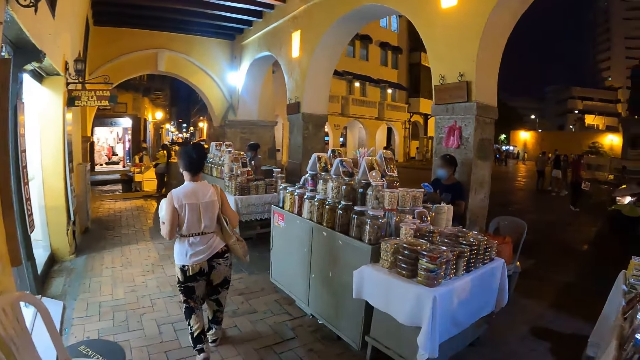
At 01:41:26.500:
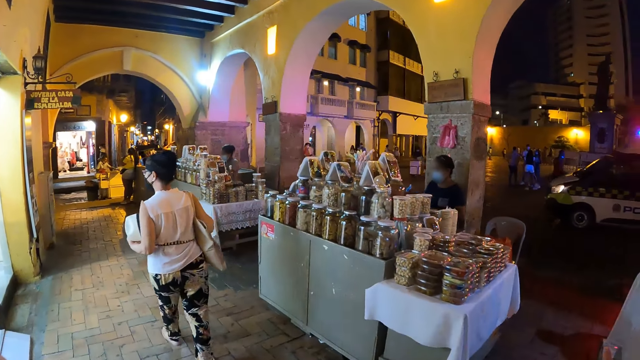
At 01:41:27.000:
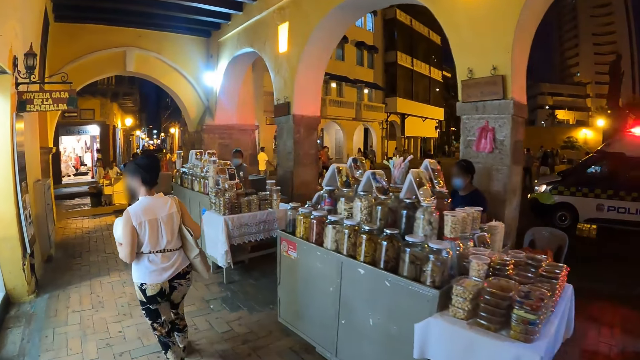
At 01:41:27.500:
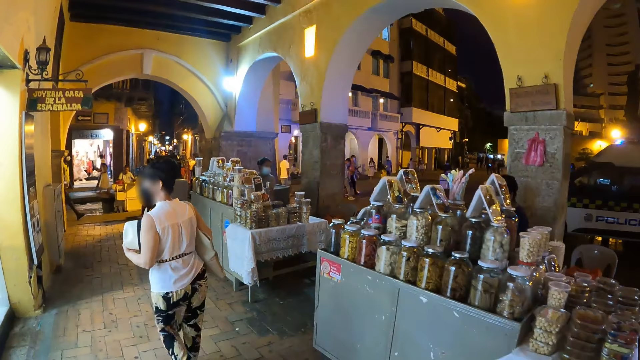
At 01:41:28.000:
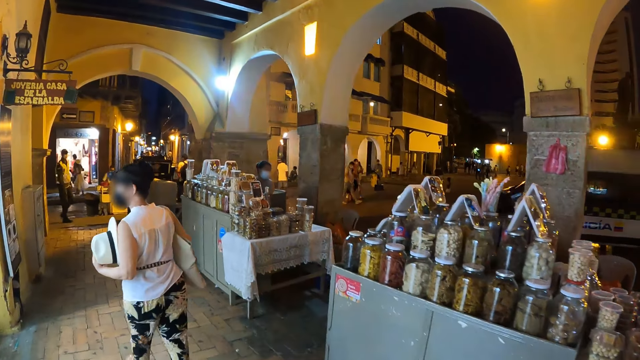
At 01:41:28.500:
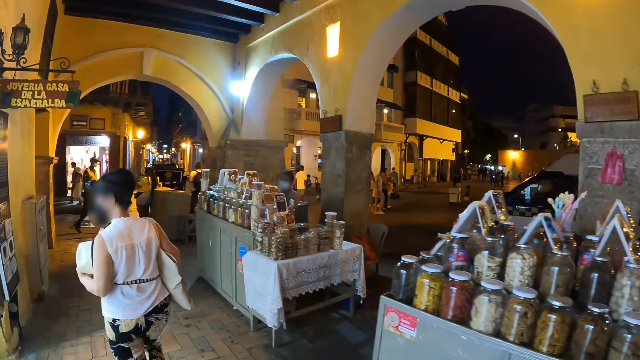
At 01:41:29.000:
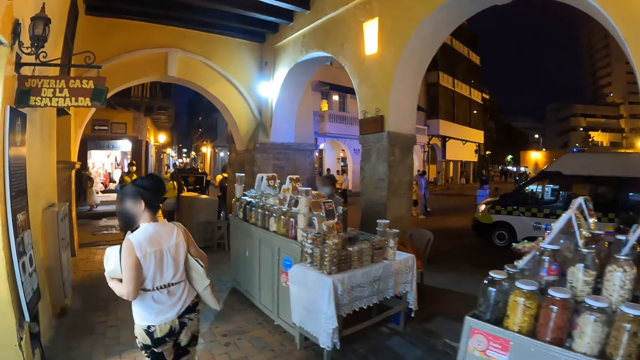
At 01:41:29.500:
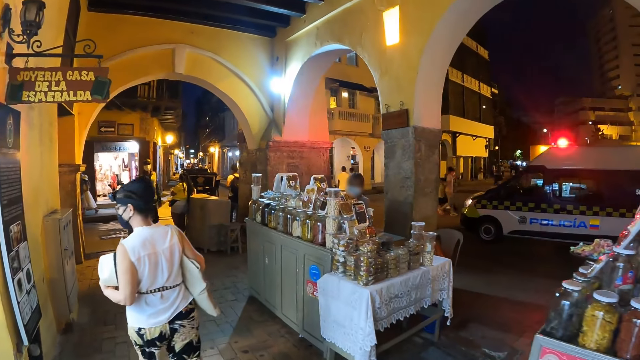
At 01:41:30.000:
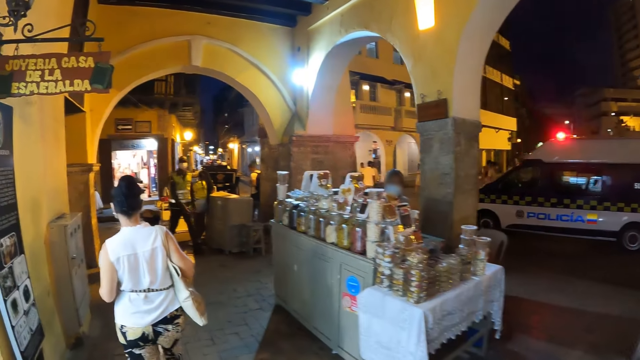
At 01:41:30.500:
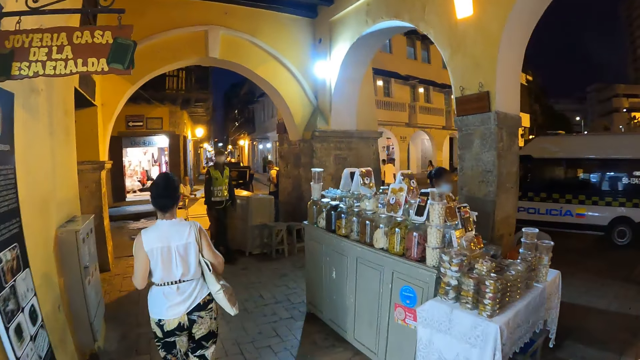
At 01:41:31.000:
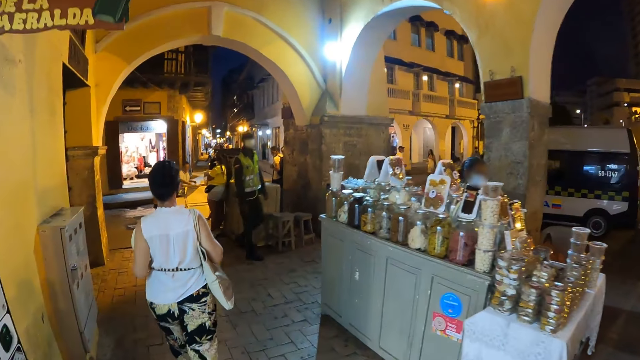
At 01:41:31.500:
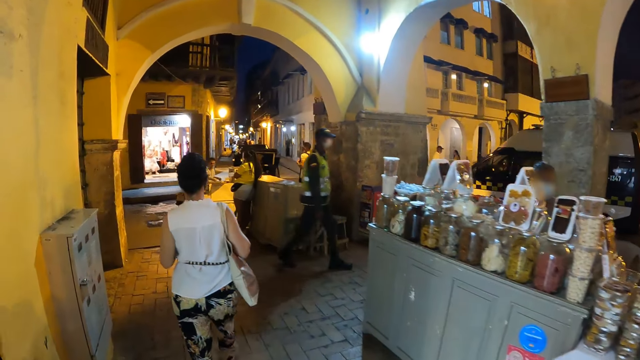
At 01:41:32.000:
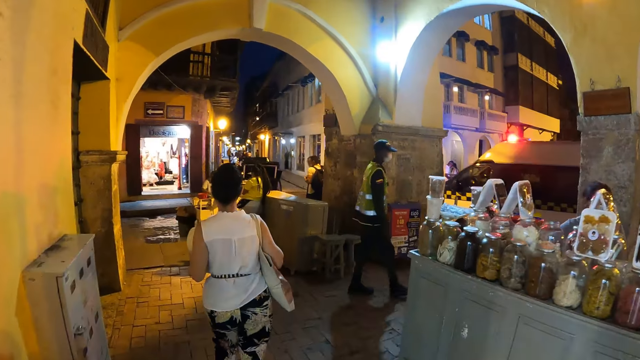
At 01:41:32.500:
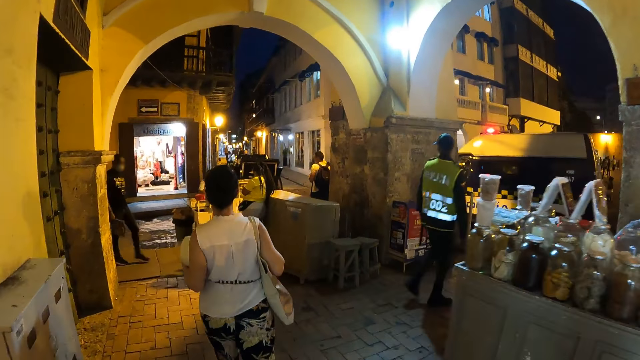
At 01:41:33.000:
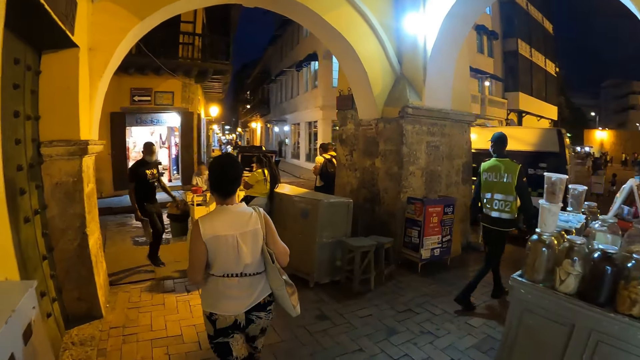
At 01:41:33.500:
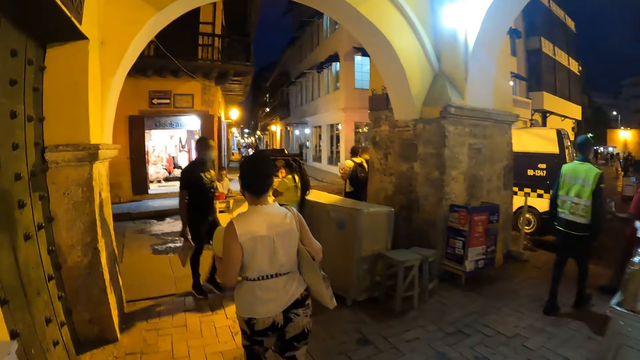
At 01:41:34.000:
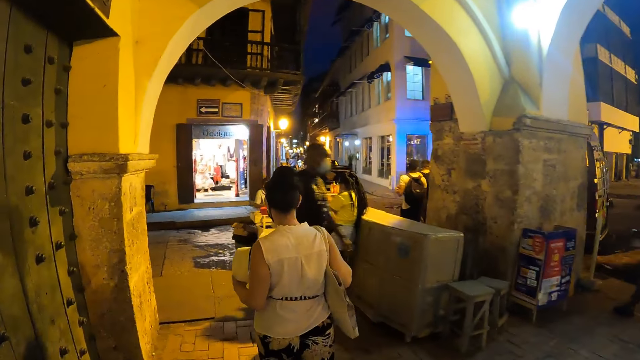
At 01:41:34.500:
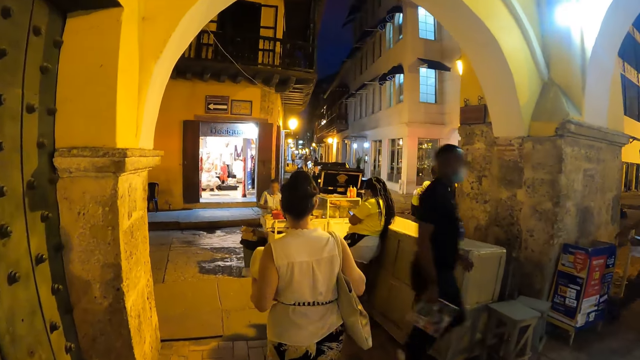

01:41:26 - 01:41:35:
A woman walks with a hat in her left hand.

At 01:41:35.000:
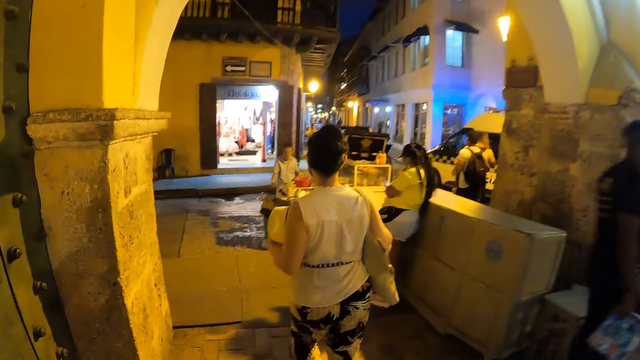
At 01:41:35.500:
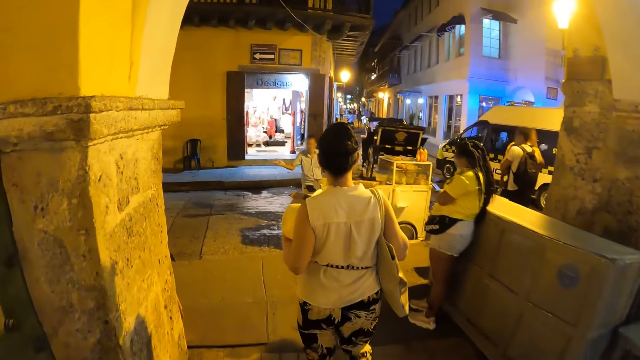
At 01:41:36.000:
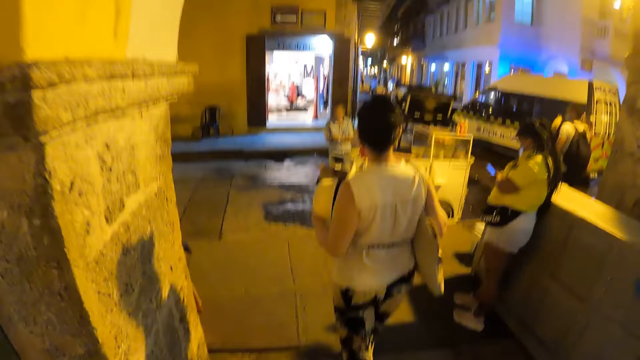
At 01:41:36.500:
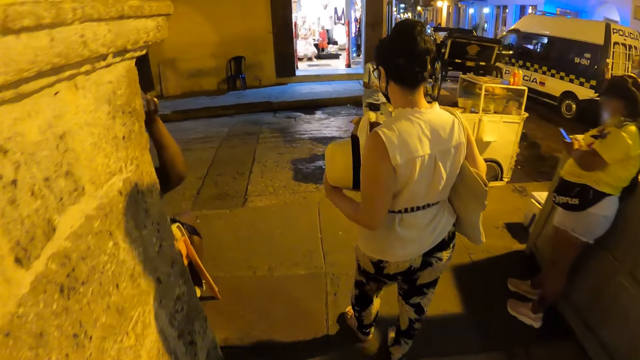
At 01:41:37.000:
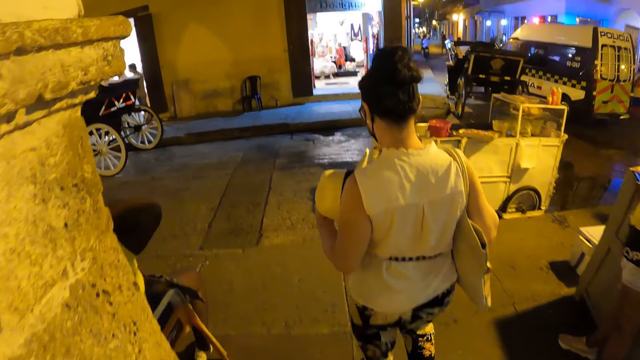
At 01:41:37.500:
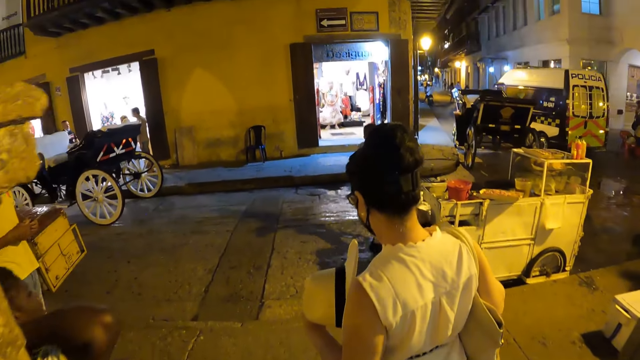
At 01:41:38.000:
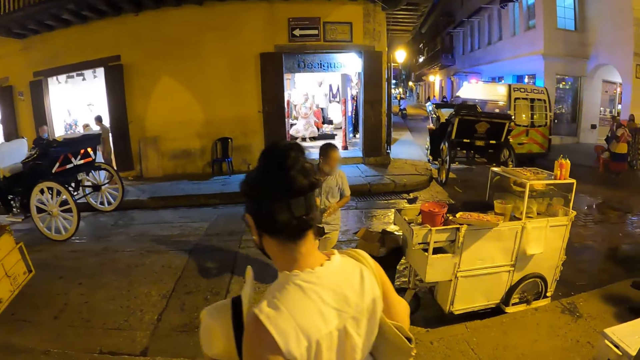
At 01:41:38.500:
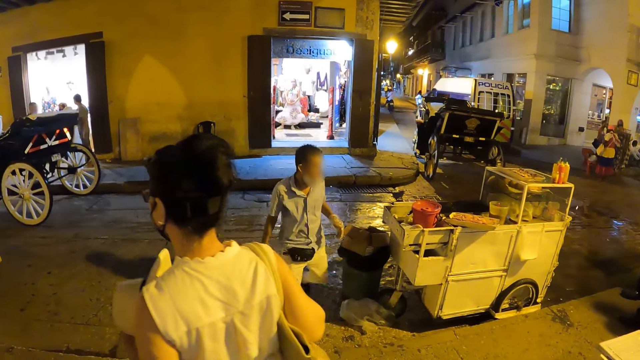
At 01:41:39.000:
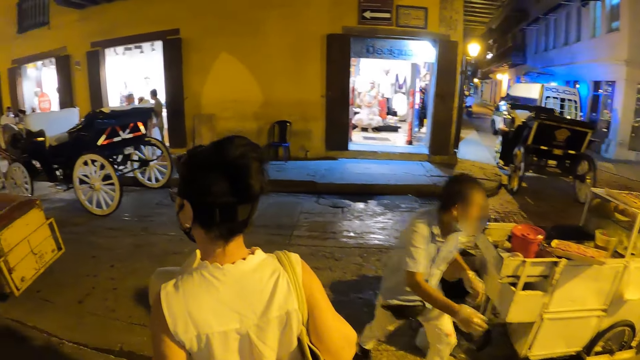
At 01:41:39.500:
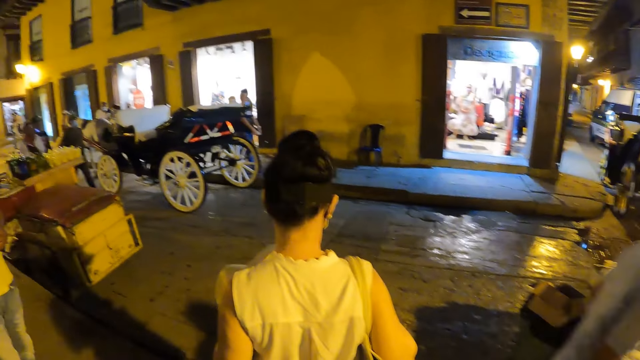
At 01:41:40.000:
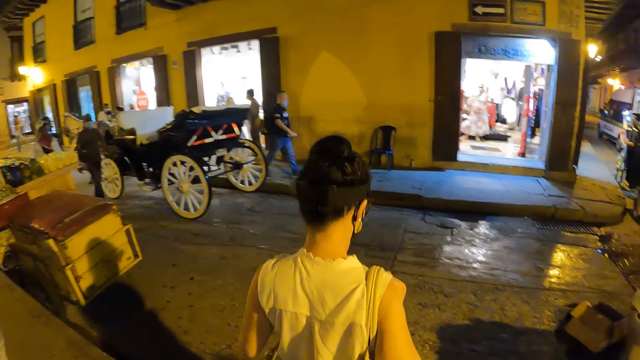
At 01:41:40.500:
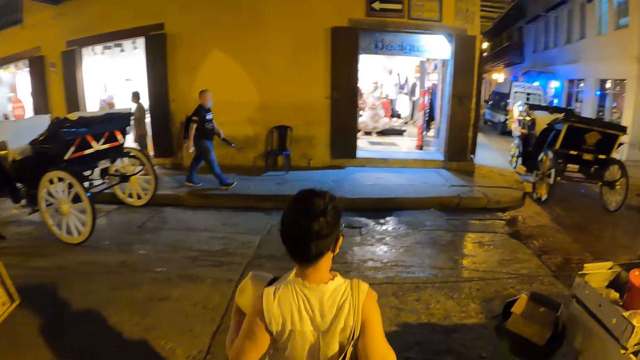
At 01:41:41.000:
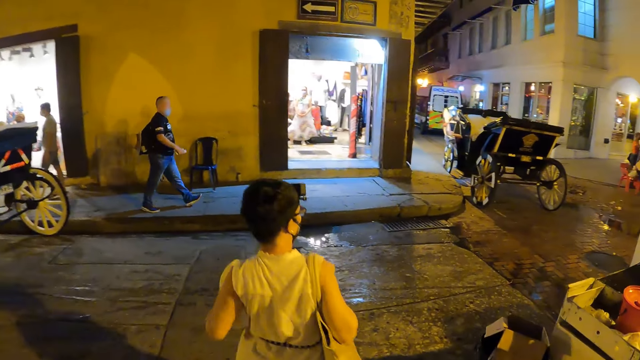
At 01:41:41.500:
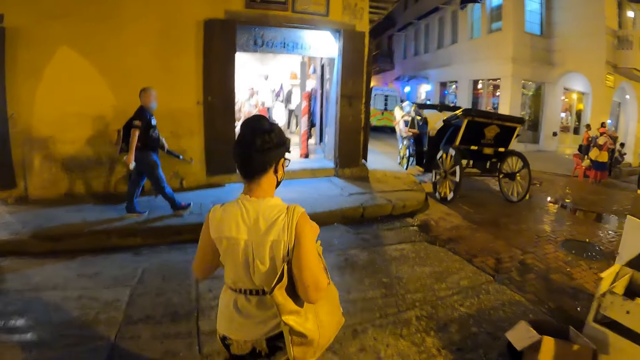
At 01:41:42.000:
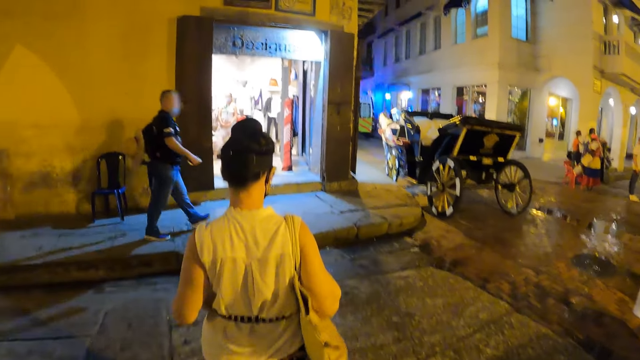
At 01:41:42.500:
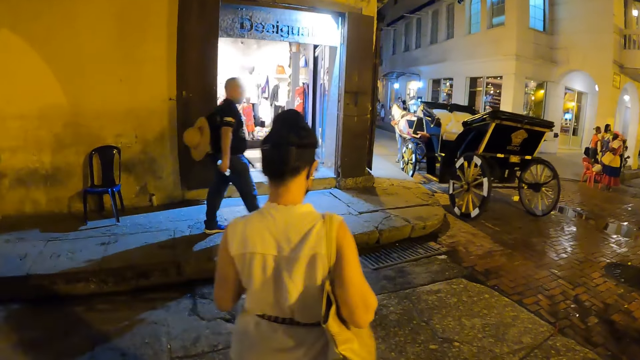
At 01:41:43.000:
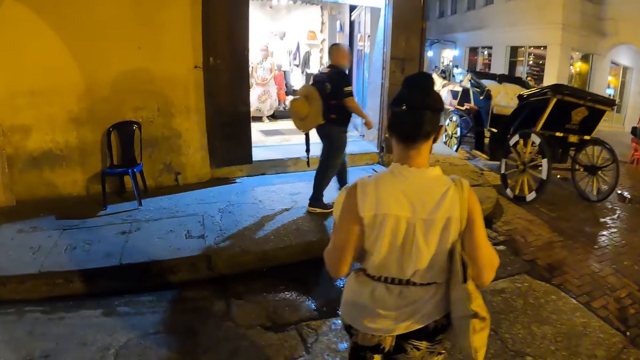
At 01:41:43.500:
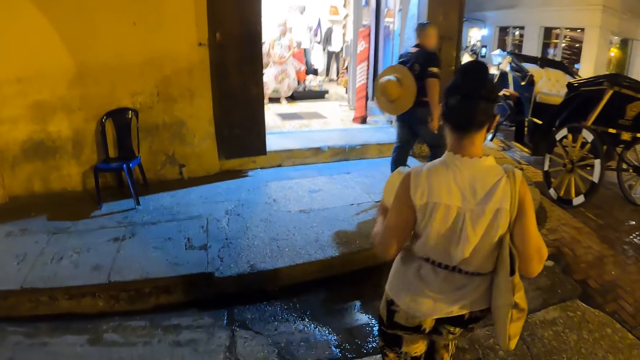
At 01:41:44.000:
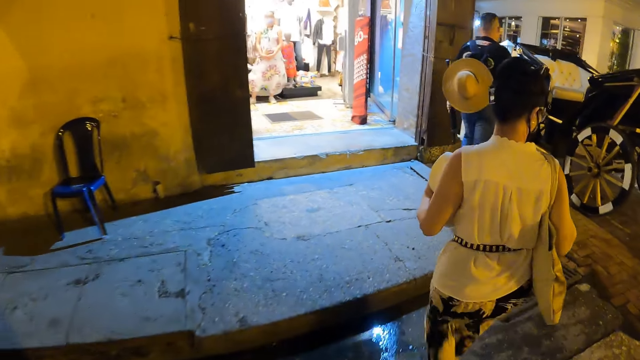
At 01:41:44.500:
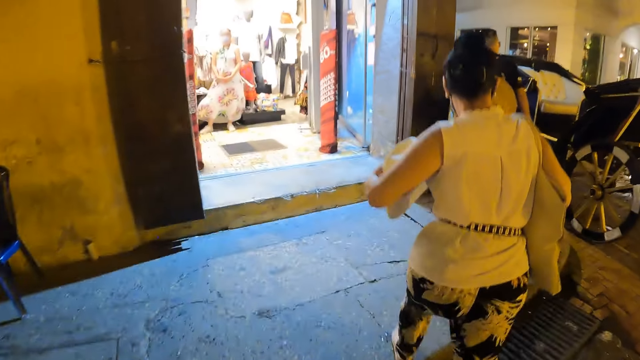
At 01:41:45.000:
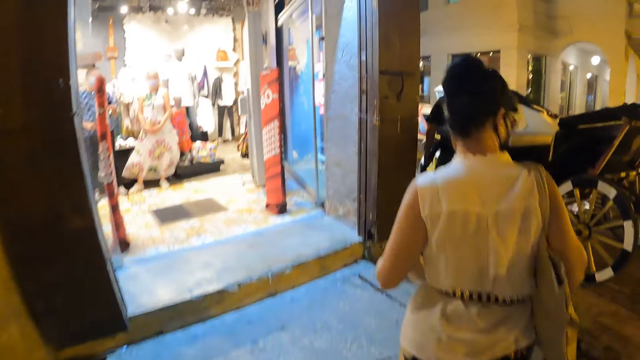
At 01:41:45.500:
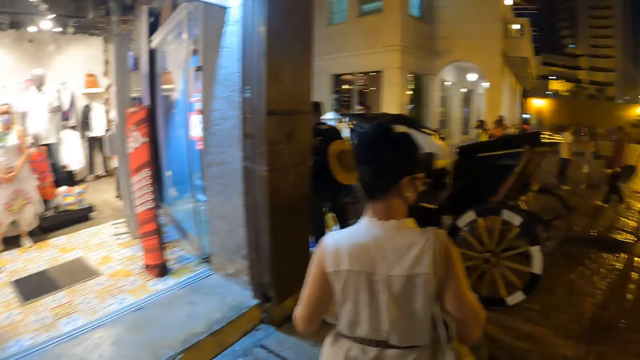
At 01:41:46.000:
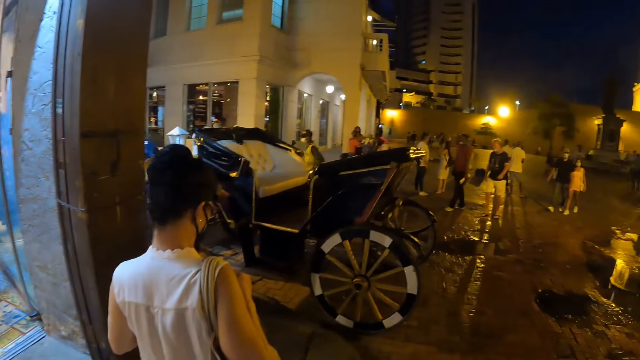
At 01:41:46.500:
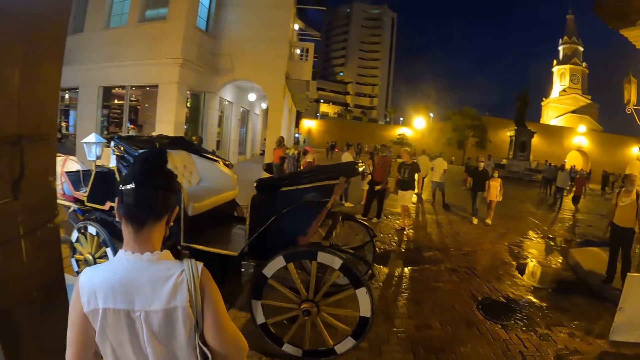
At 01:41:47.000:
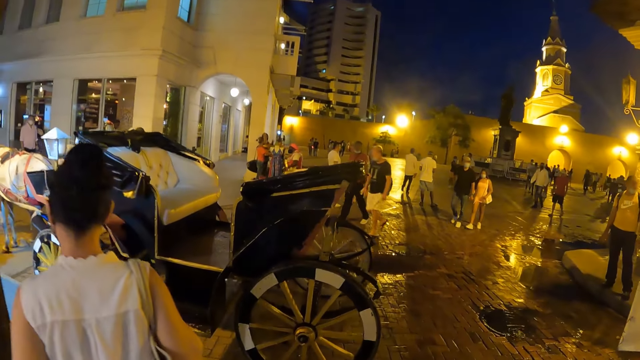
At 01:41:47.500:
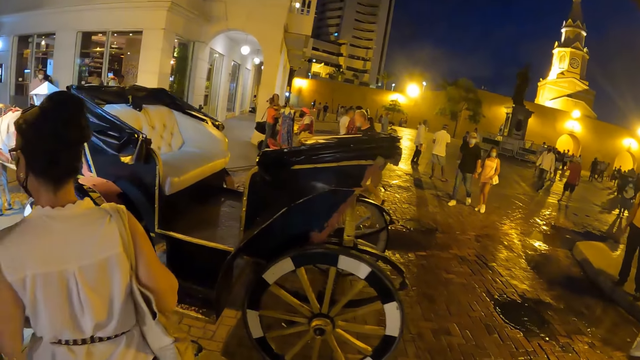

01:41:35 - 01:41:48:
A woman operates a phone with her right hand. A man walks past the camera wearer. The camera wearer crosses the road.
